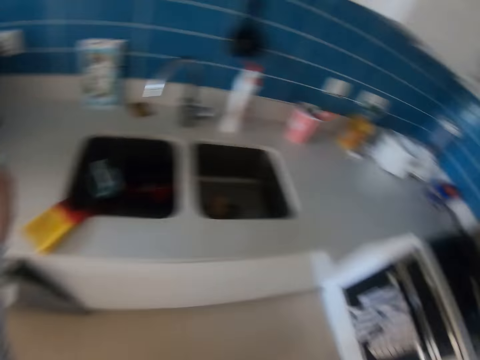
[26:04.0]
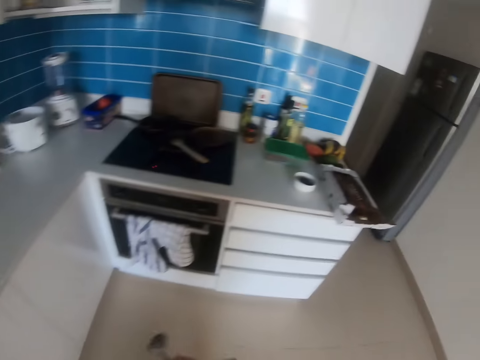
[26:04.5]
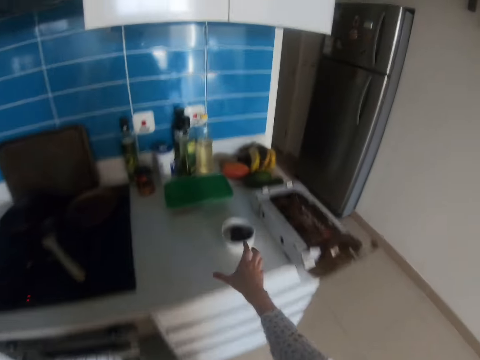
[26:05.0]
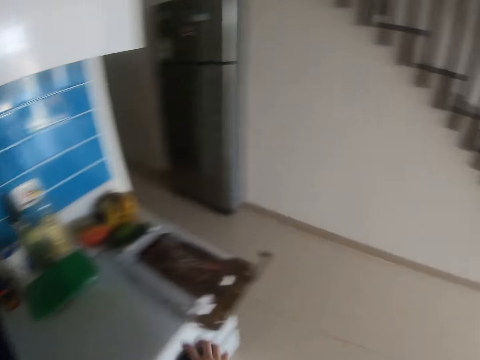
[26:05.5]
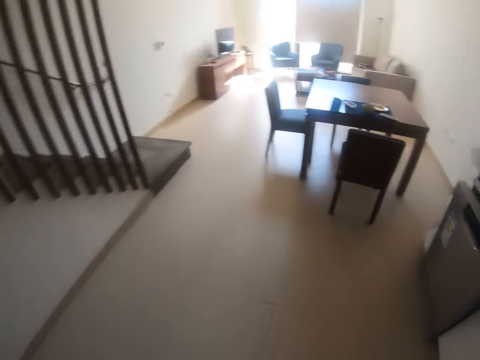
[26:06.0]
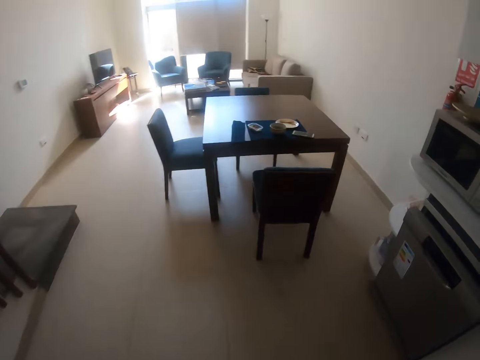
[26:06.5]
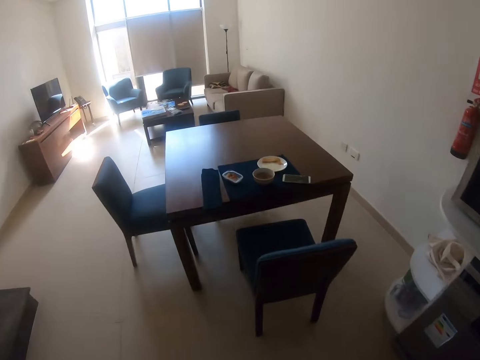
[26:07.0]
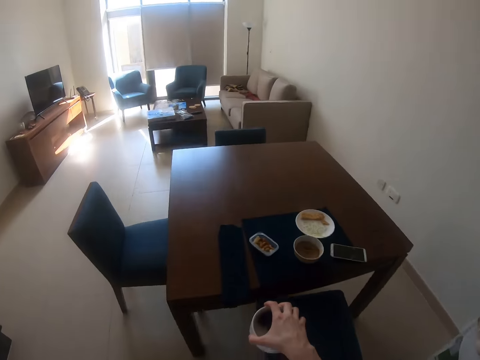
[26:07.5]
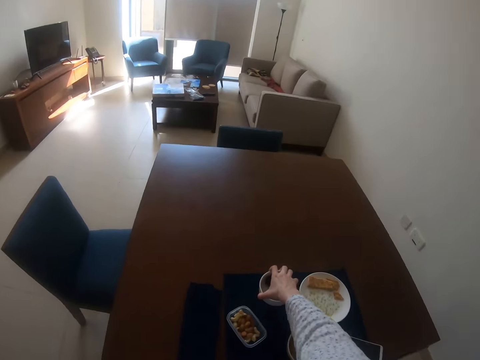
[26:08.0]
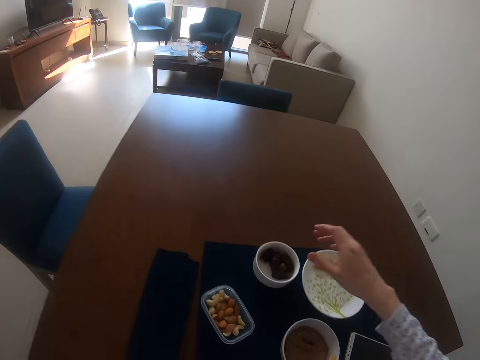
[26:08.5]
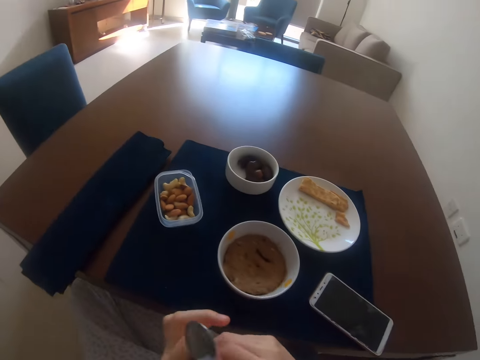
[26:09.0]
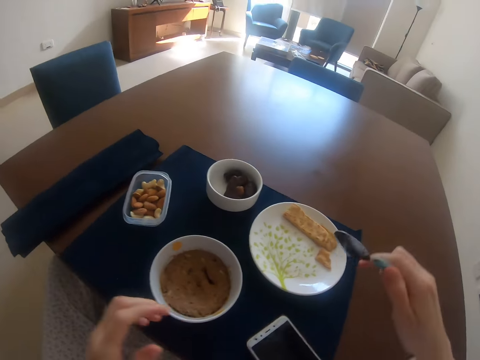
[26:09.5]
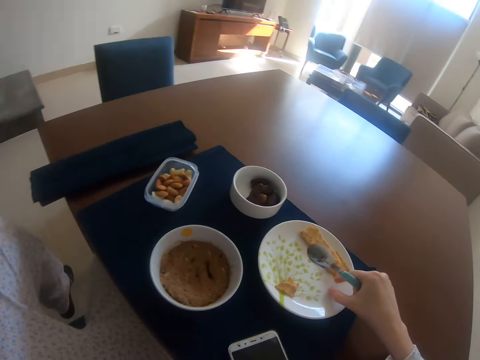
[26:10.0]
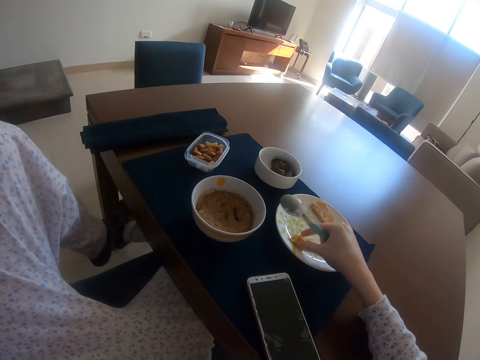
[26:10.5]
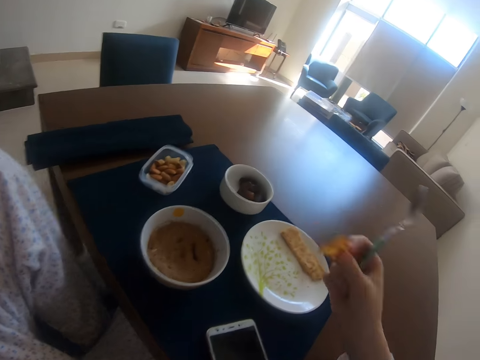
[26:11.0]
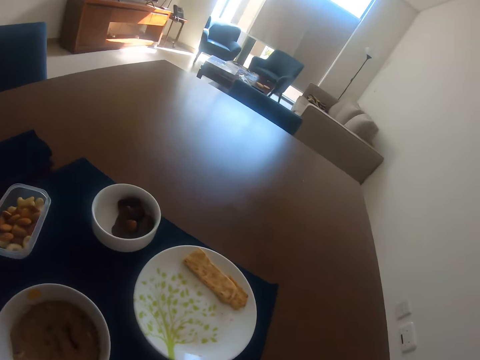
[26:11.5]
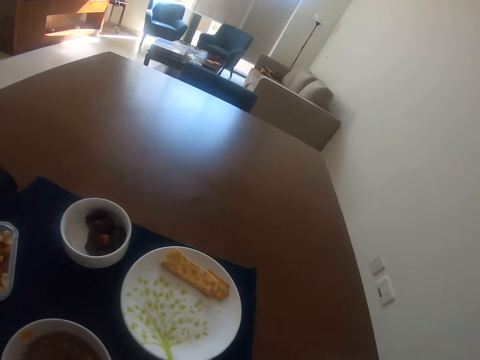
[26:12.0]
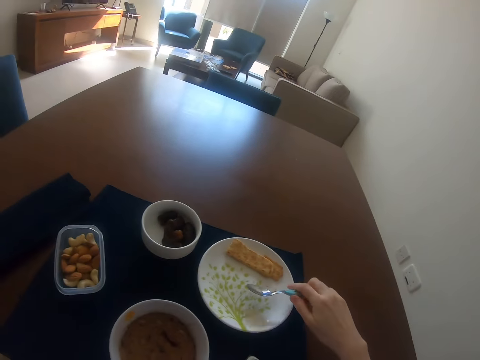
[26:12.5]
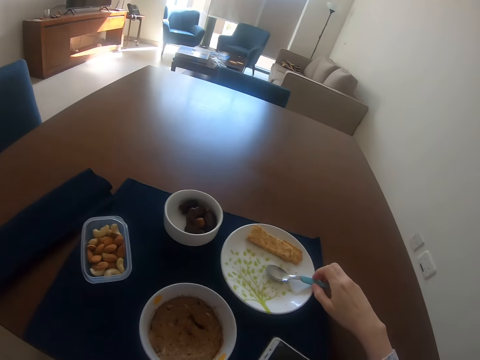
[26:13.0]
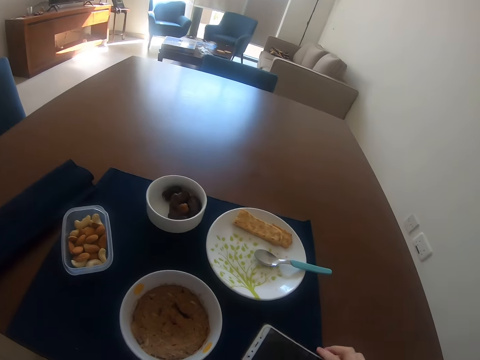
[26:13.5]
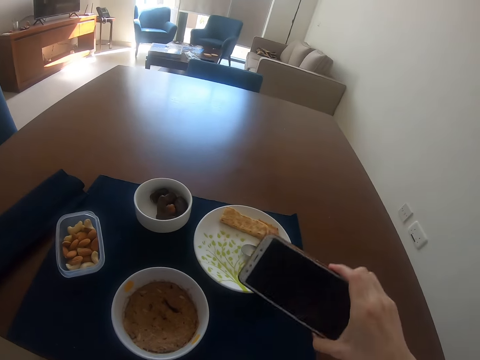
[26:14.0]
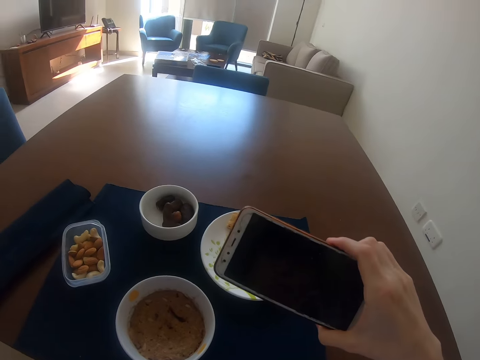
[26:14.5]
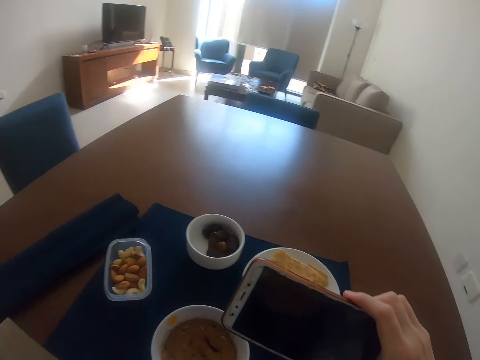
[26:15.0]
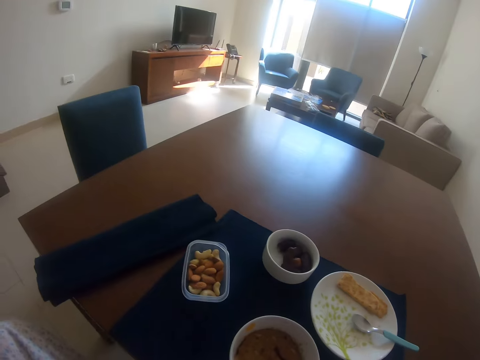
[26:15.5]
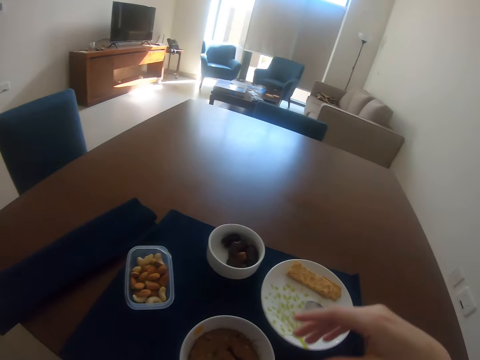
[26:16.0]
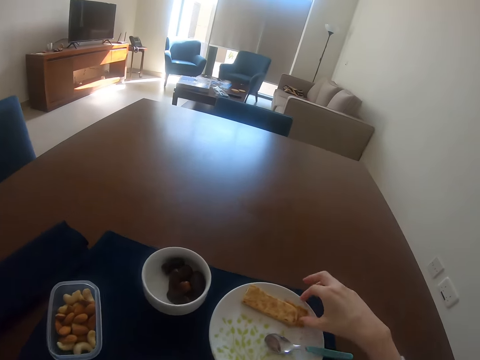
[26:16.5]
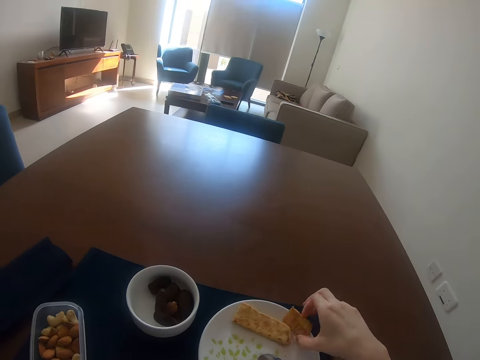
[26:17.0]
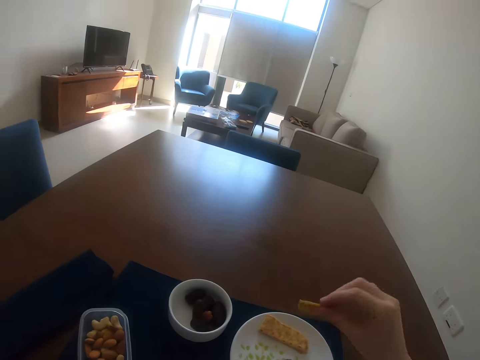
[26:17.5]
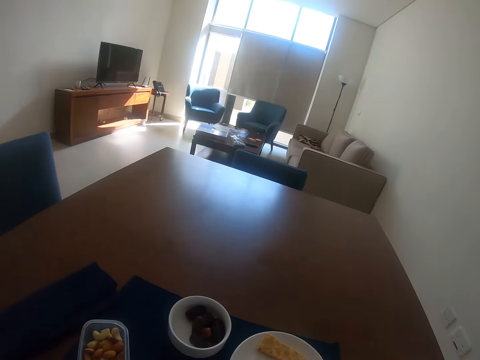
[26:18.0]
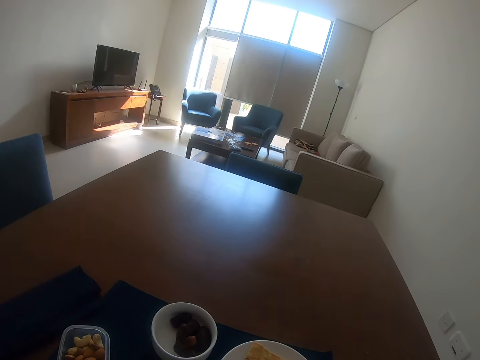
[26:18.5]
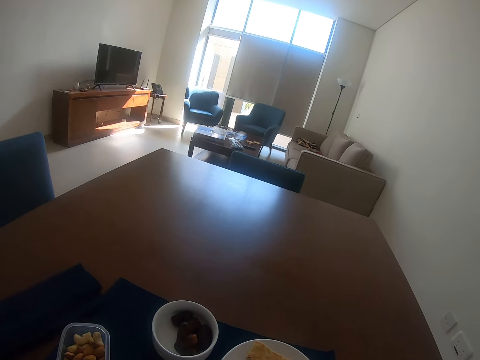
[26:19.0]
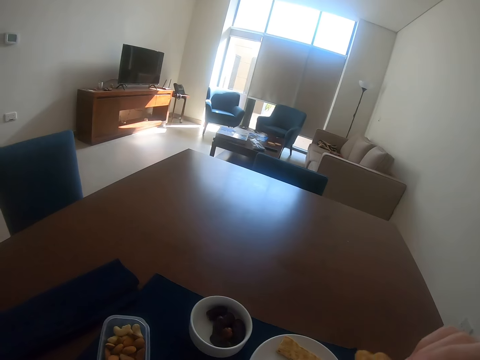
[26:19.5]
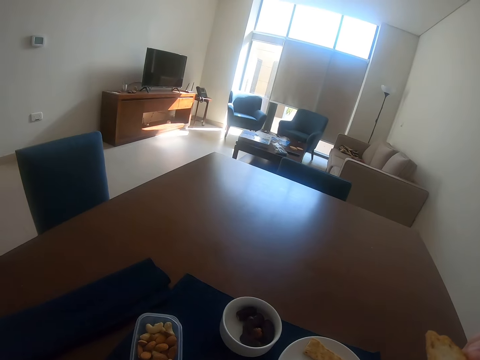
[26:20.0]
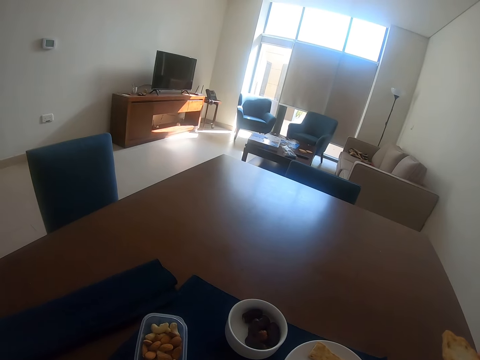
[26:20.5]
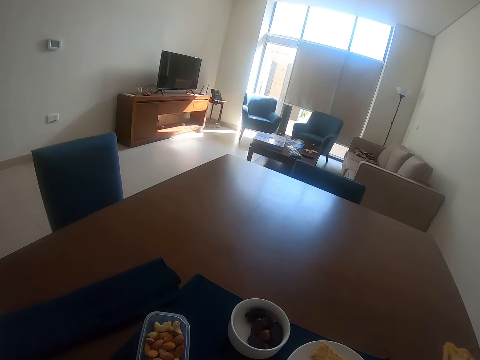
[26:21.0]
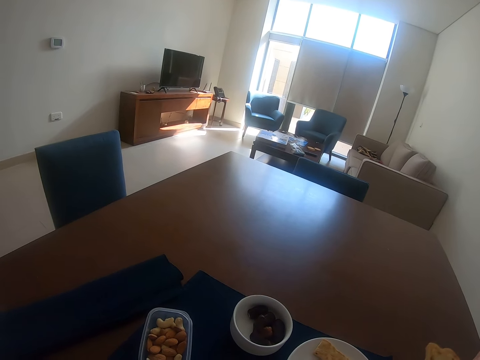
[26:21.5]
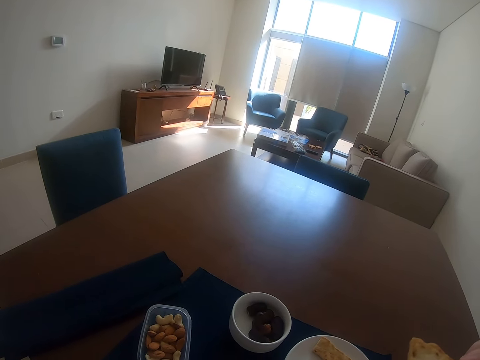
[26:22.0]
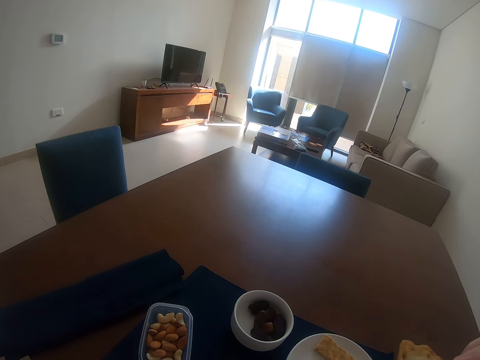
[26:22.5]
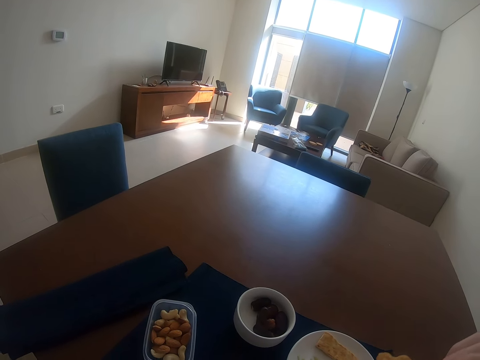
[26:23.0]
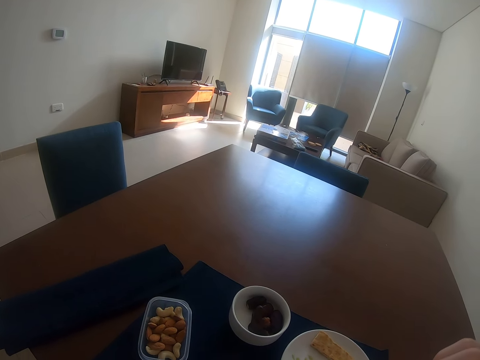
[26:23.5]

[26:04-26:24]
The camera wearer takes a spoon. She takes a bowl. She walks around. She puts the bowl on the table. She sits on the chair. She eats food. She folds her legs. She puts the spoon on the plate. She picks up a phone. She uses the phone. She eats food. She takes something.

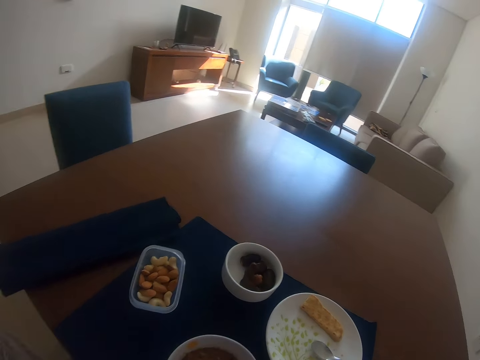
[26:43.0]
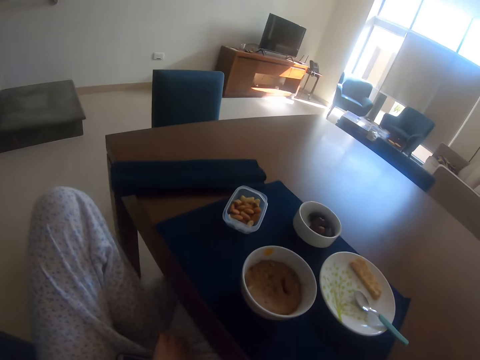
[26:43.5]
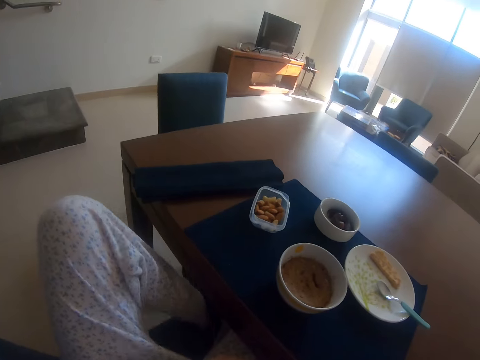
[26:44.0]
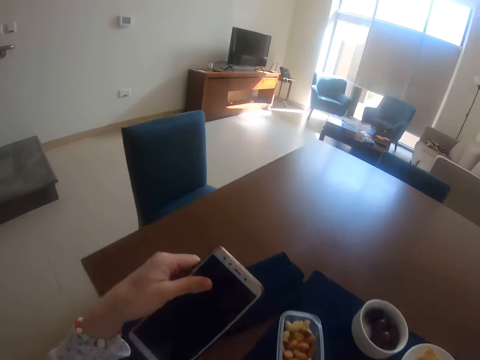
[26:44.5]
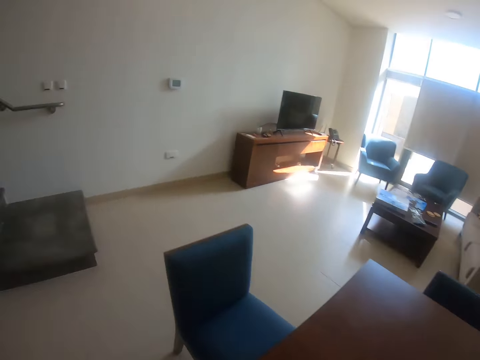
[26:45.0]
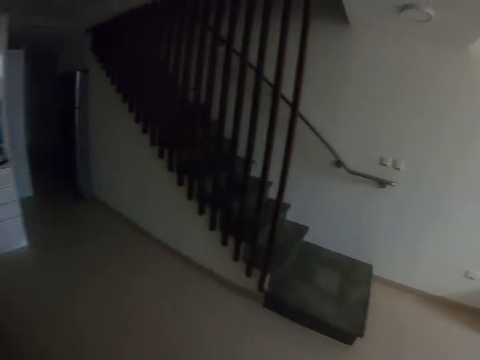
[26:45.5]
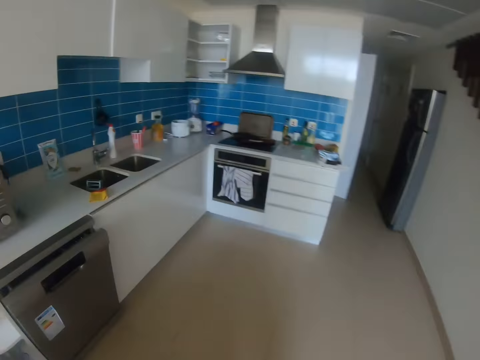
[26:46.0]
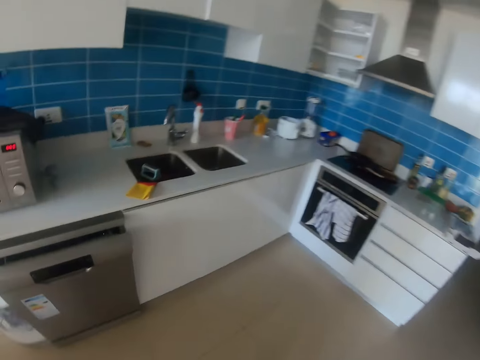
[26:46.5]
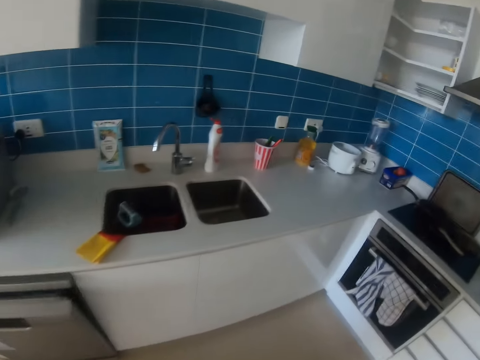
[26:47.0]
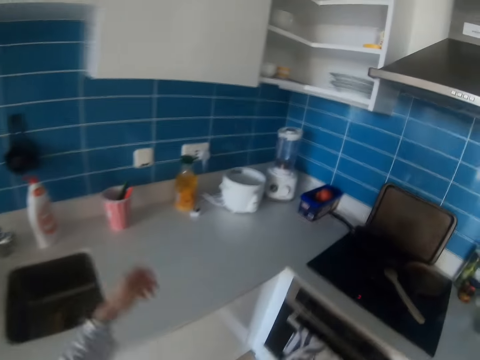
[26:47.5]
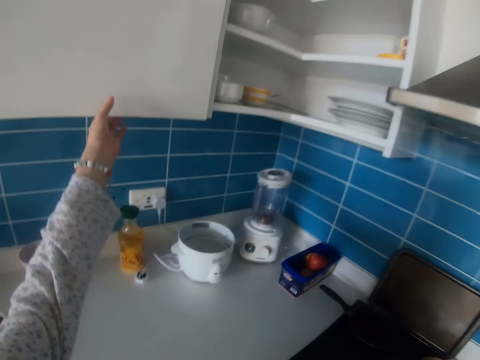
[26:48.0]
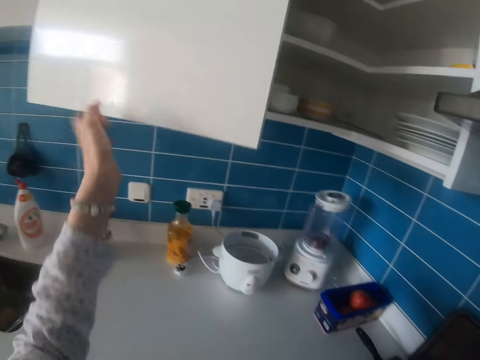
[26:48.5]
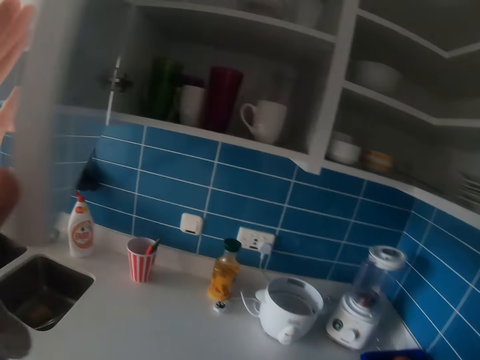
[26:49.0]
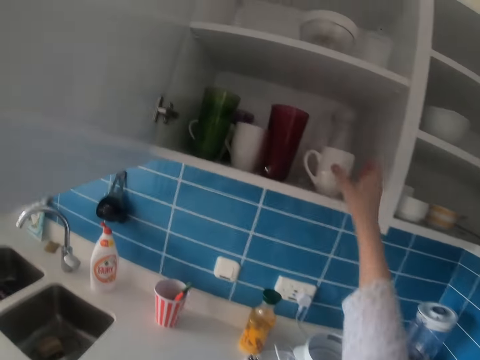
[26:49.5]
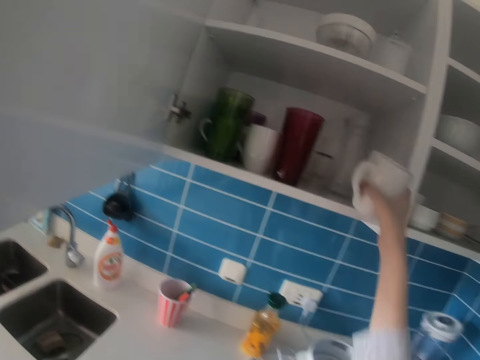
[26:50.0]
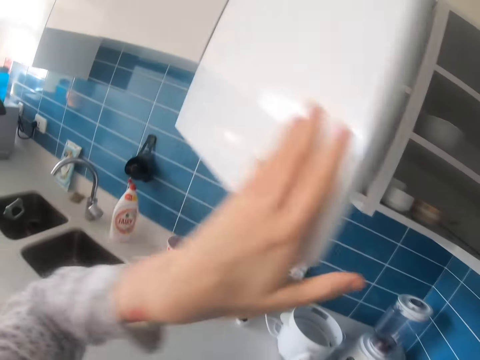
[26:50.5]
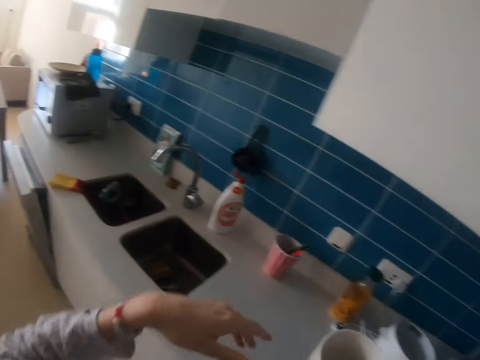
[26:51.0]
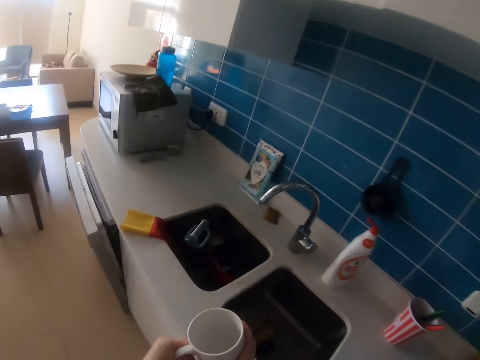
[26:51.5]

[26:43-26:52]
The camera wearer puts the phone on the table. They walk in the house. They open the cabinet. They take a cup. They close the cabinet or drawer.
